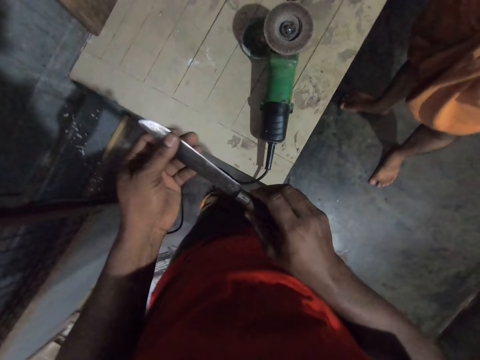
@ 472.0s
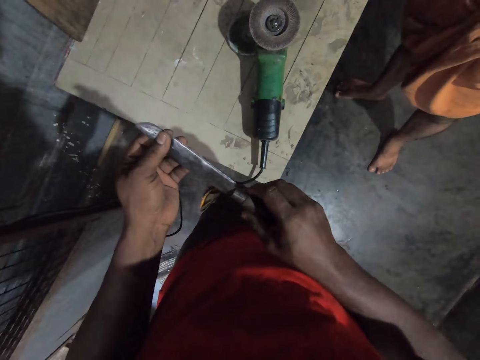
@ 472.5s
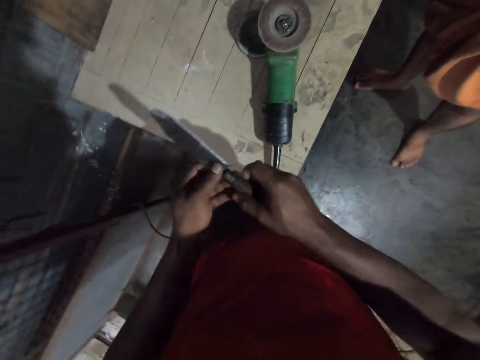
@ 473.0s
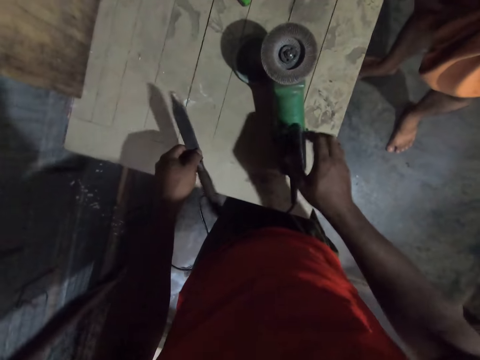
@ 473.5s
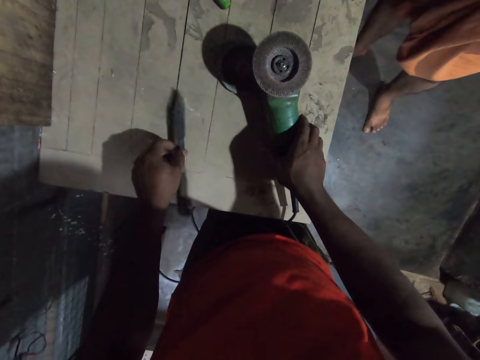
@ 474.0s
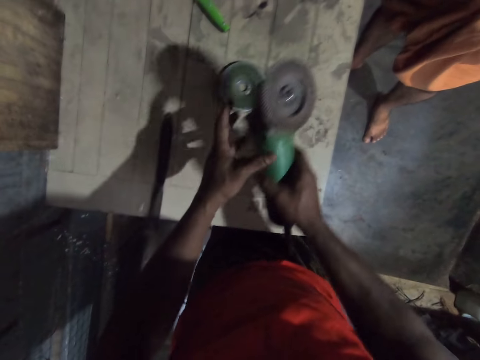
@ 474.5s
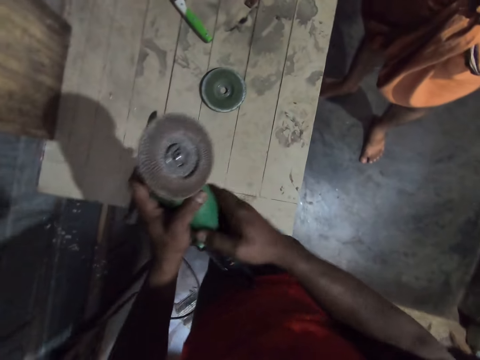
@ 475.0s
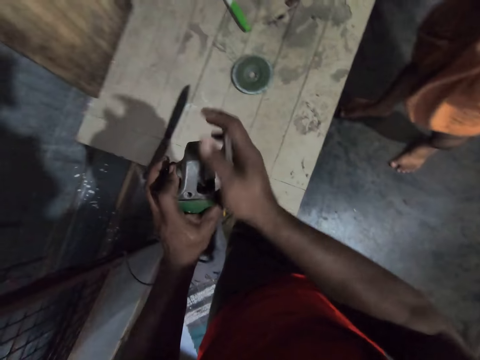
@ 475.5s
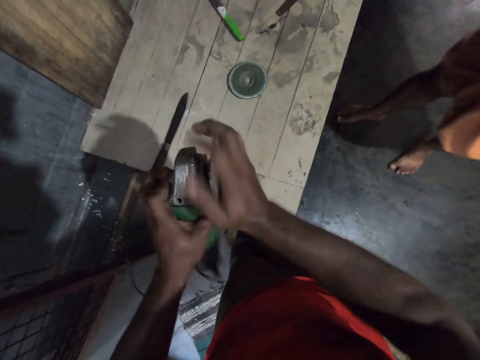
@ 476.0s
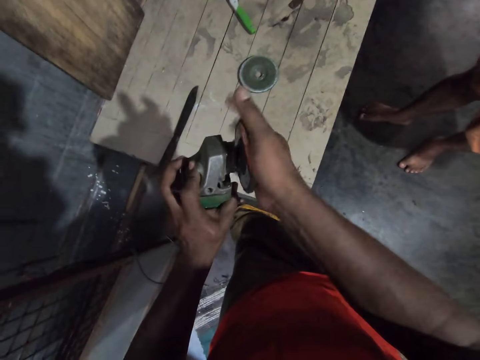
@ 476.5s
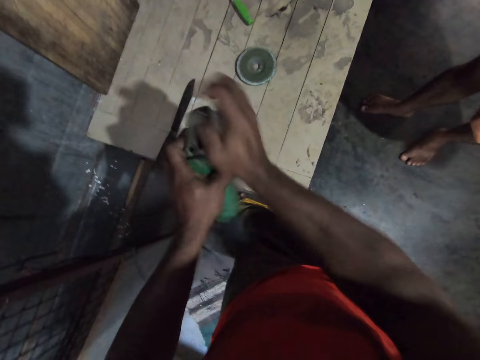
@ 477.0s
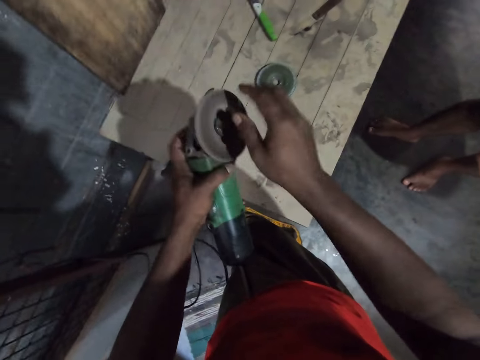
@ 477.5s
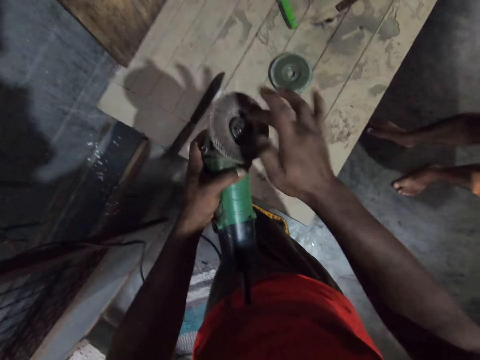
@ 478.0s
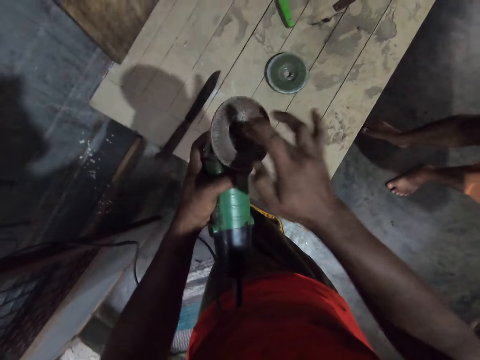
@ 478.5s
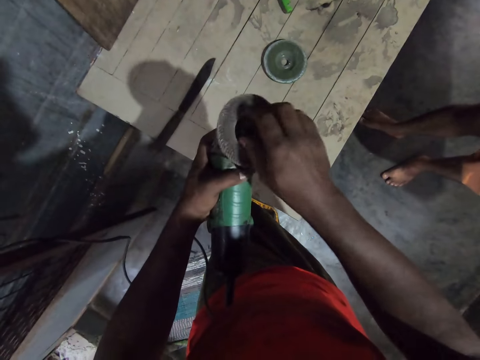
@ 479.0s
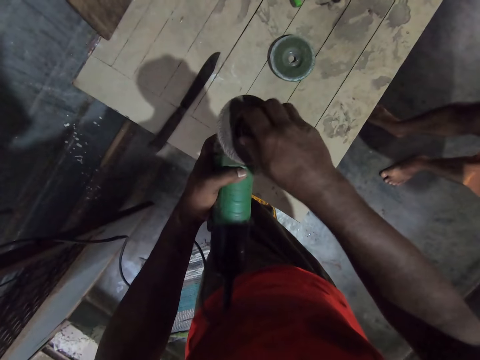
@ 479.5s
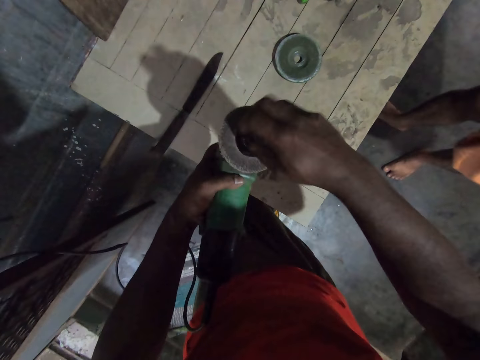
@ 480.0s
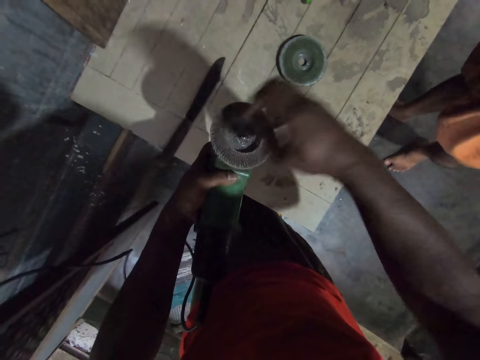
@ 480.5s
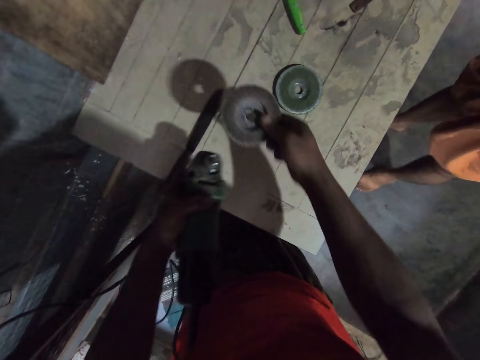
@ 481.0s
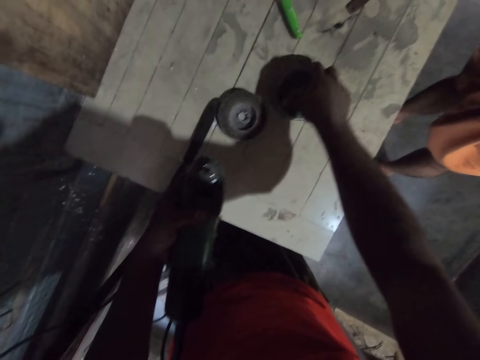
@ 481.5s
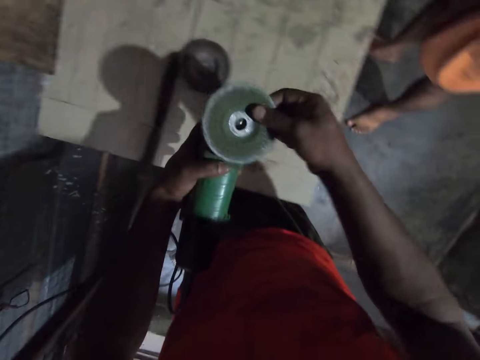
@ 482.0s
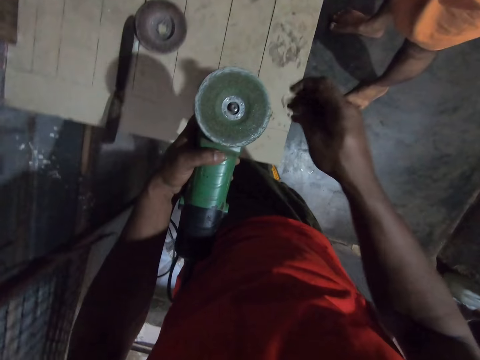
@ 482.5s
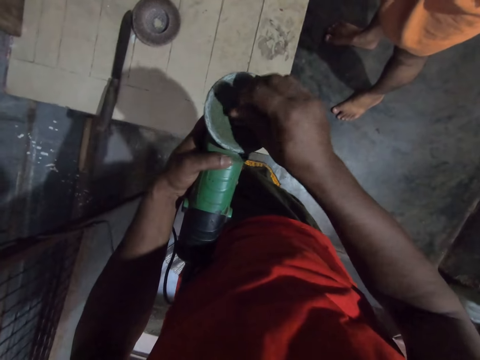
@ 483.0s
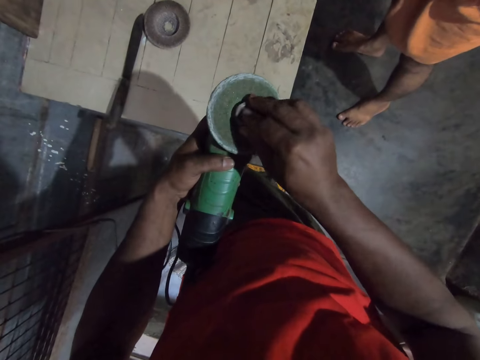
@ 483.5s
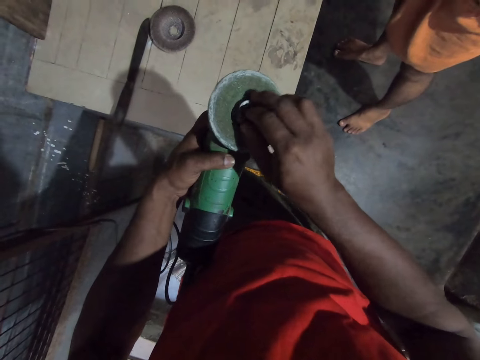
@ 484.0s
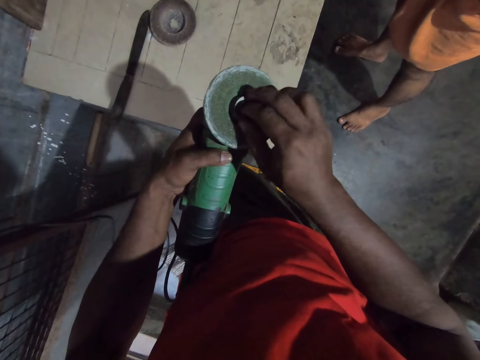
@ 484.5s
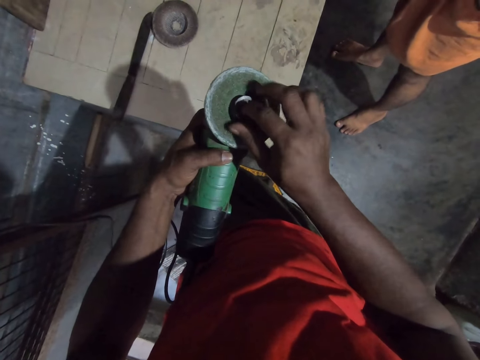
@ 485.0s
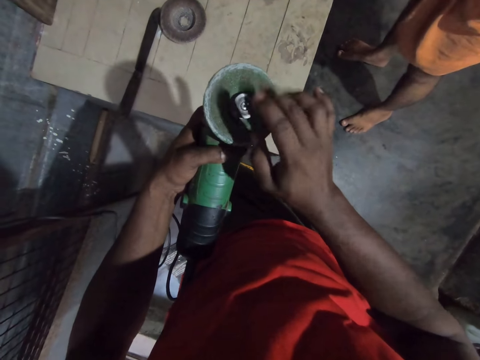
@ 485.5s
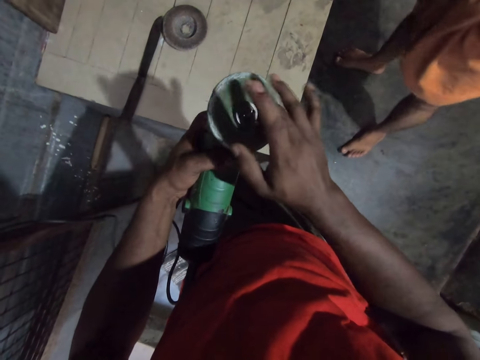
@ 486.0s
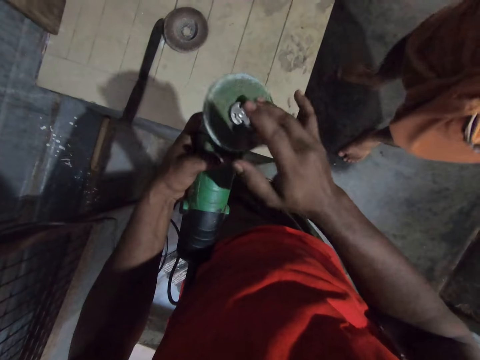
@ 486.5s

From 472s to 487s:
The camera wearer drops the knife on the table. They pick up the grinder on the table. They loosen the grinder blade. They open the knife sharpener. They pick up the sharpener. They adjust the grinder with a different blade. They close the knife sharpener.

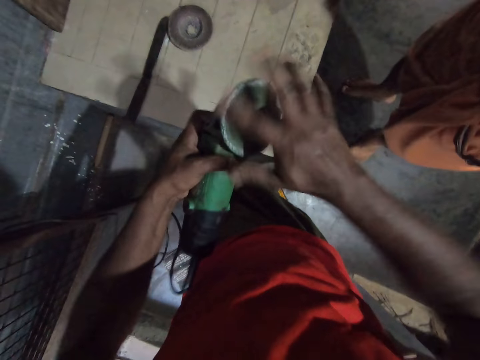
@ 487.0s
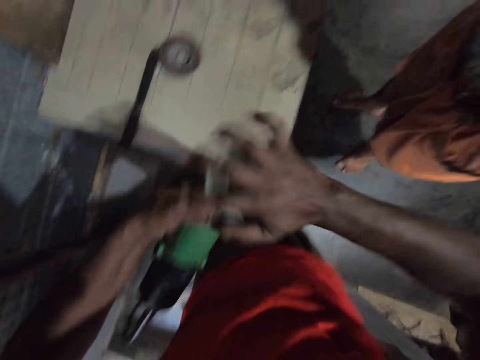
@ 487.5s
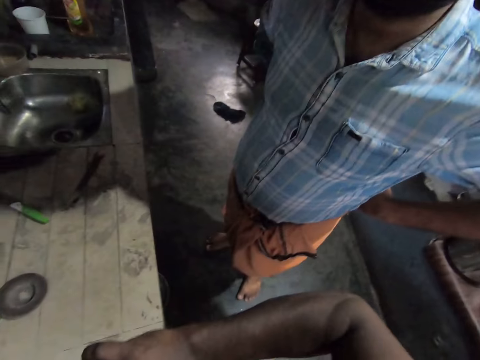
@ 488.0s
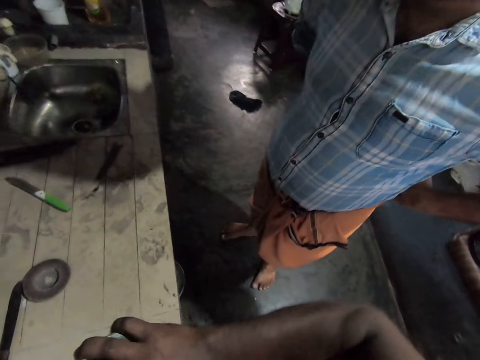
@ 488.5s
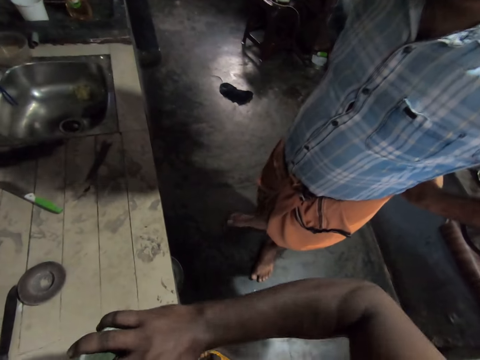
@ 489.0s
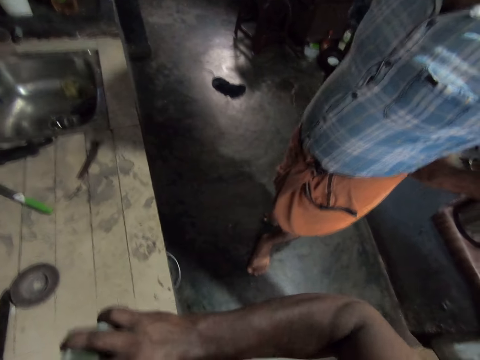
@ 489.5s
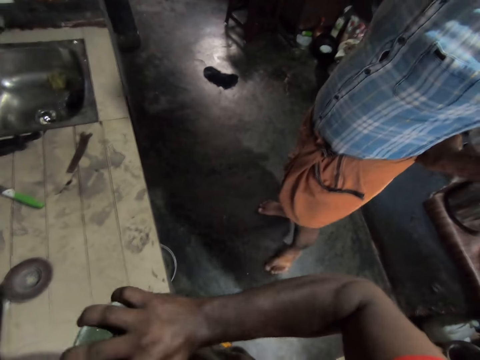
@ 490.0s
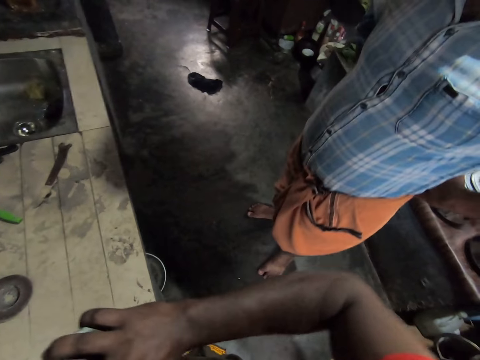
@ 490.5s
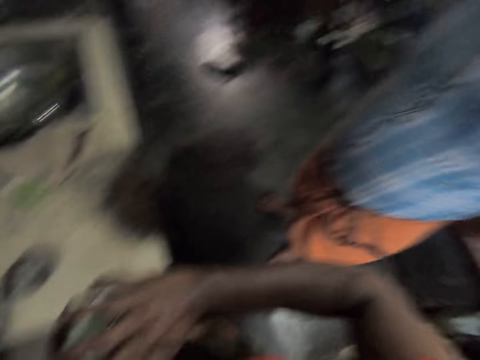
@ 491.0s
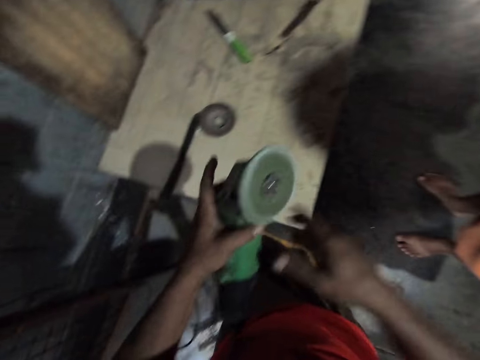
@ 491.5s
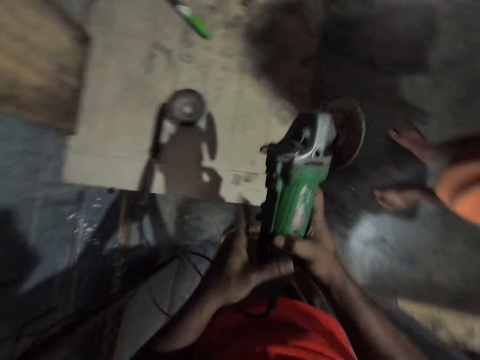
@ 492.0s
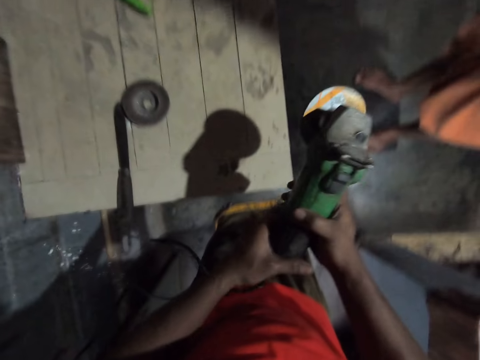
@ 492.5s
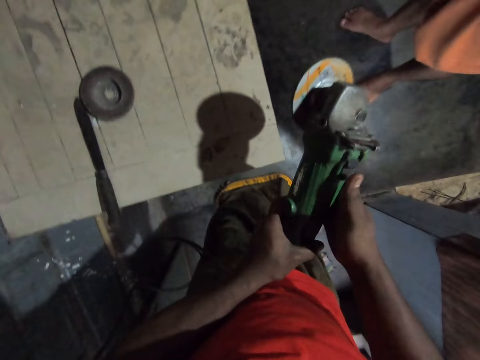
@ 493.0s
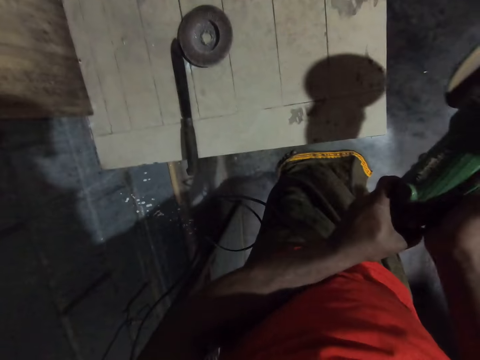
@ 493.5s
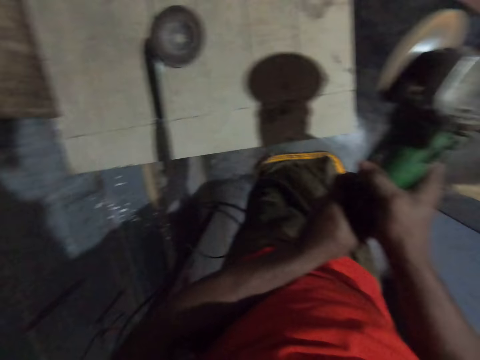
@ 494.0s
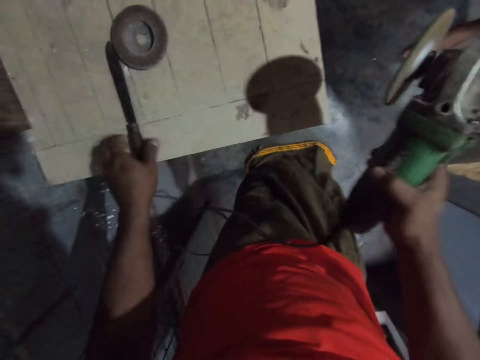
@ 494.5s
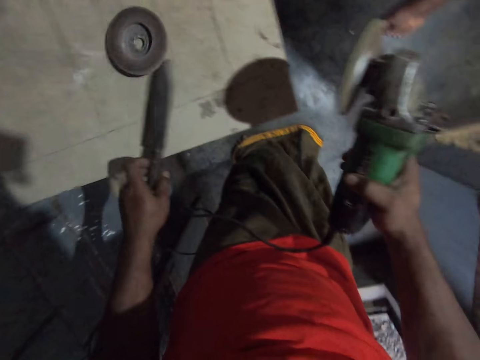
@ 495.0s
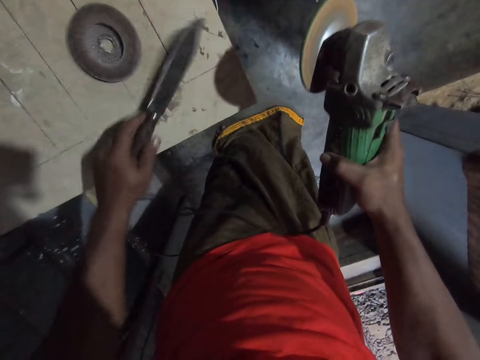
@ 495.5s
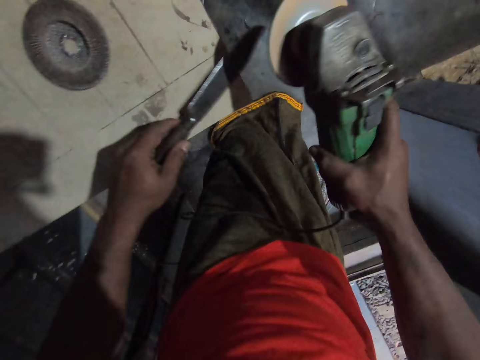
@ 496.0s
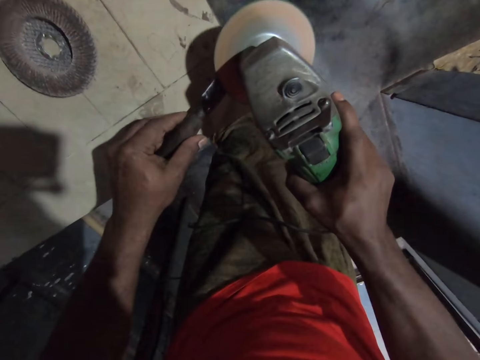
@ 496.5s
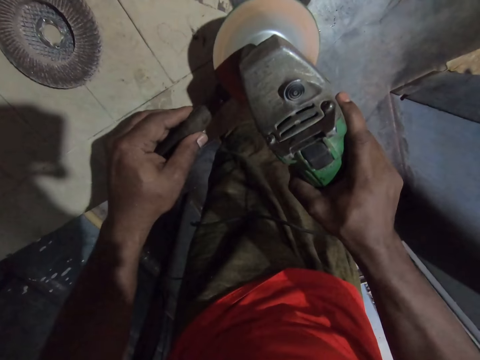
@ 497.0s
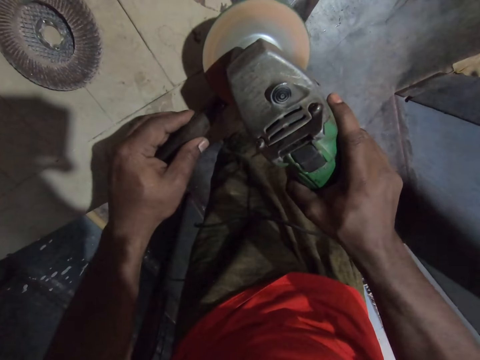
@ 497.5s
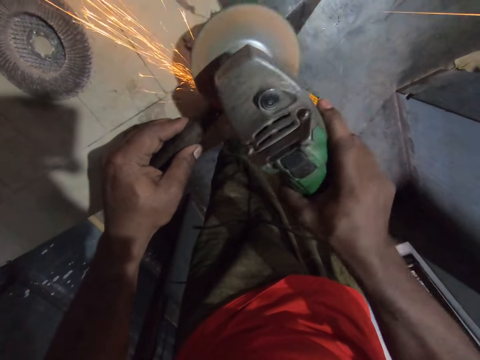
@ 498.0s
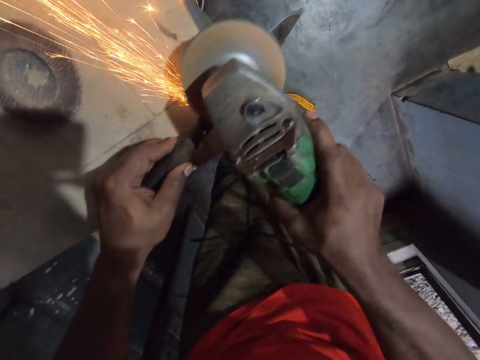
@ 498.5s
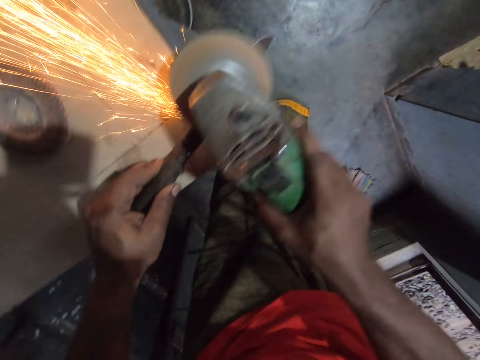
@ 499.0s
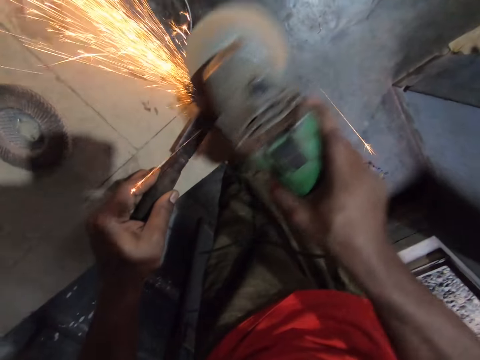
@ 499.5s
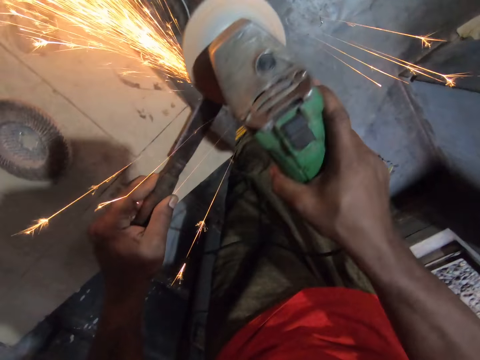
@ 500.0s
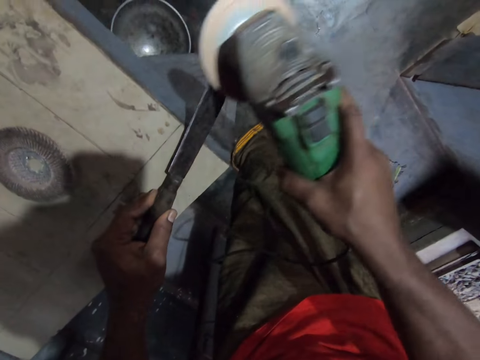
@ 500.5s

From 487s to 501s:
The camera wearer tightens the blade with the right hand. They look around. They turn on the grinder. They pick up the knife on the table. They sharpen the knife with the grinder.
